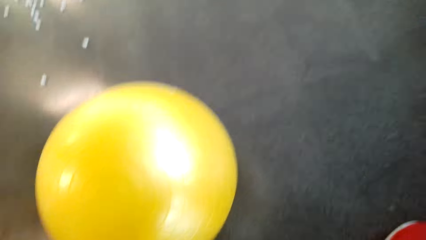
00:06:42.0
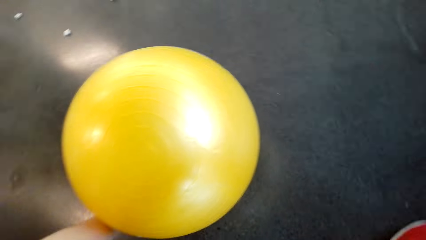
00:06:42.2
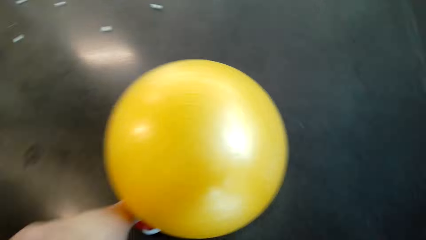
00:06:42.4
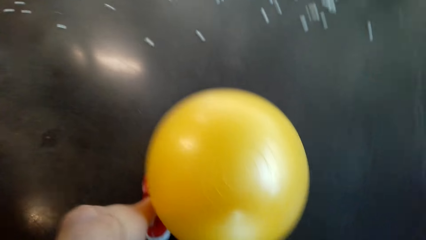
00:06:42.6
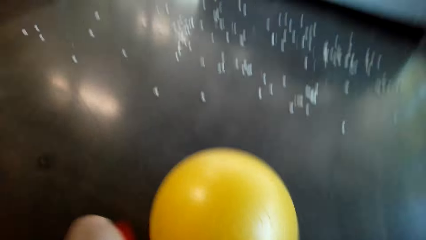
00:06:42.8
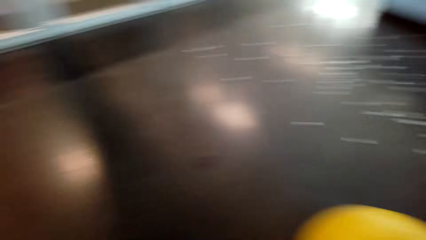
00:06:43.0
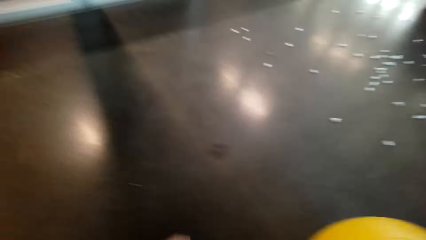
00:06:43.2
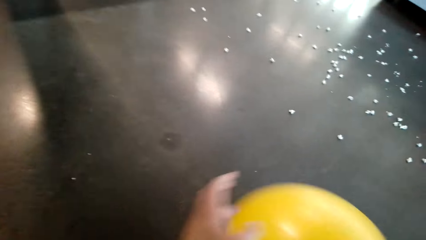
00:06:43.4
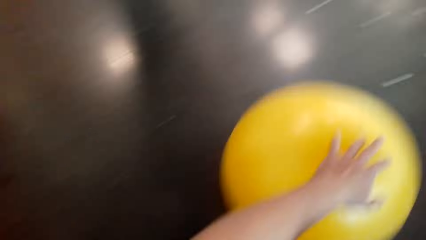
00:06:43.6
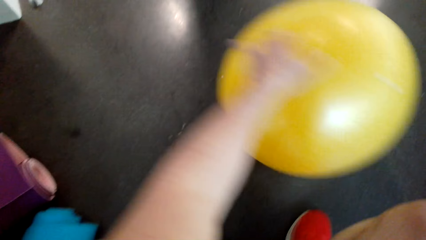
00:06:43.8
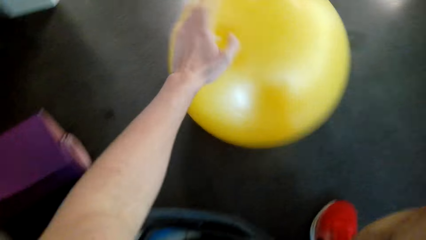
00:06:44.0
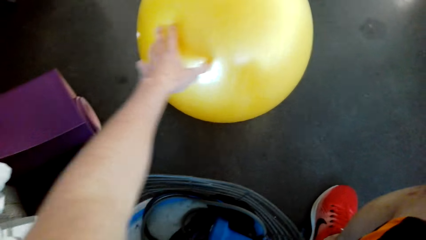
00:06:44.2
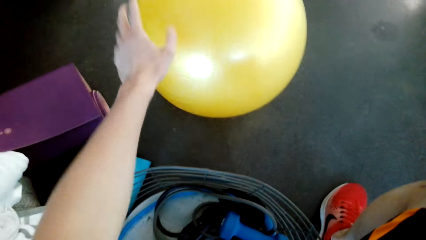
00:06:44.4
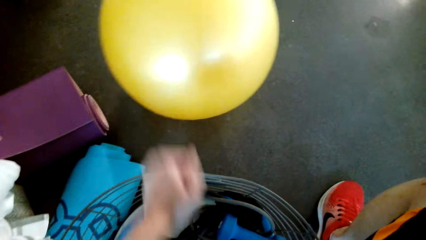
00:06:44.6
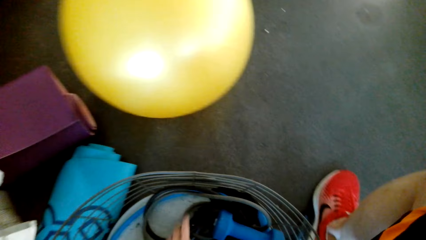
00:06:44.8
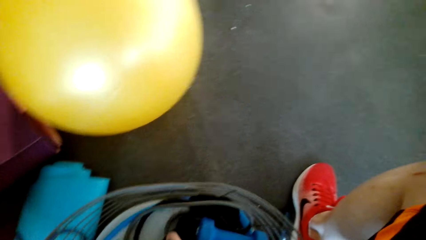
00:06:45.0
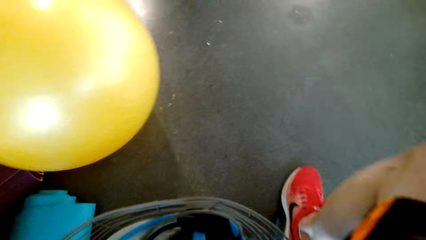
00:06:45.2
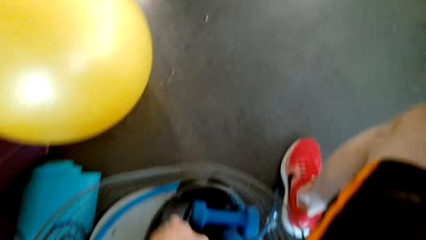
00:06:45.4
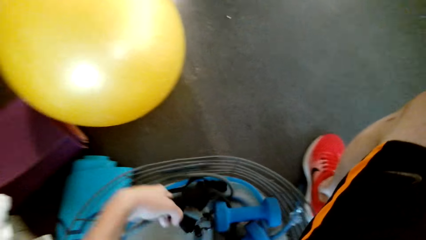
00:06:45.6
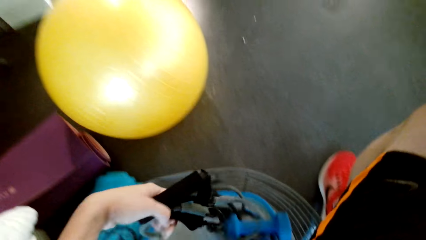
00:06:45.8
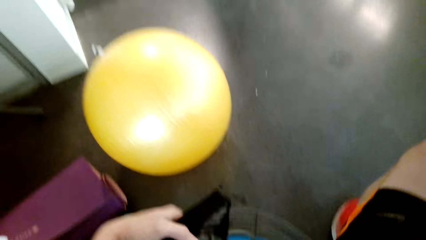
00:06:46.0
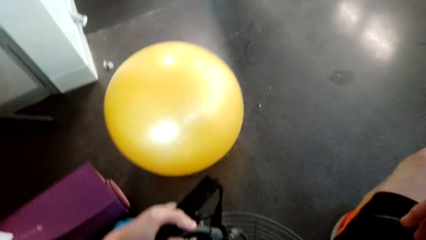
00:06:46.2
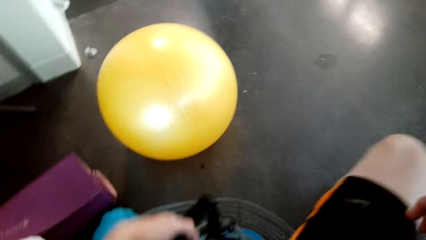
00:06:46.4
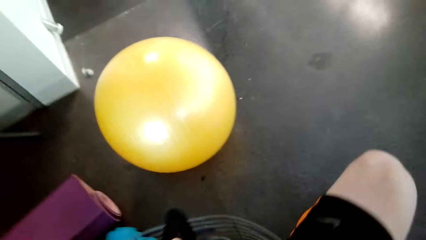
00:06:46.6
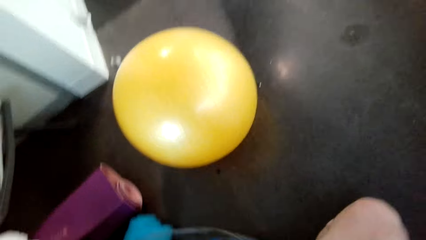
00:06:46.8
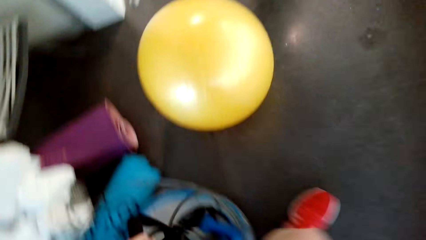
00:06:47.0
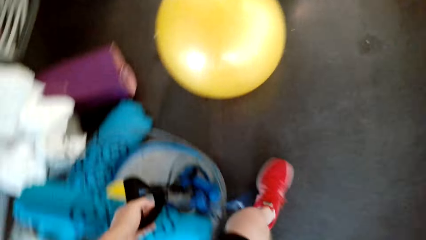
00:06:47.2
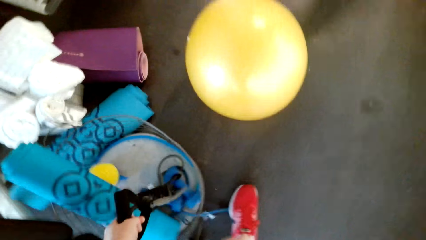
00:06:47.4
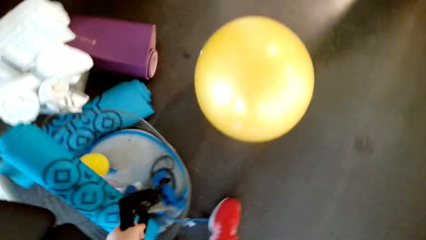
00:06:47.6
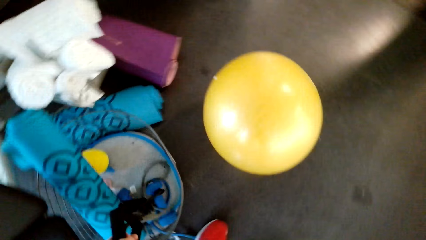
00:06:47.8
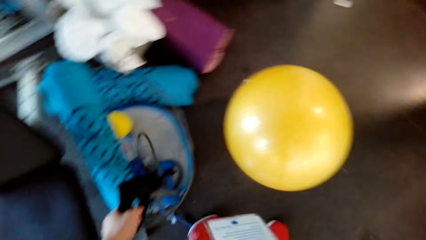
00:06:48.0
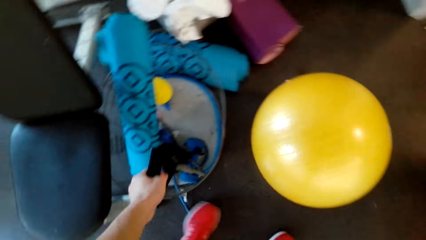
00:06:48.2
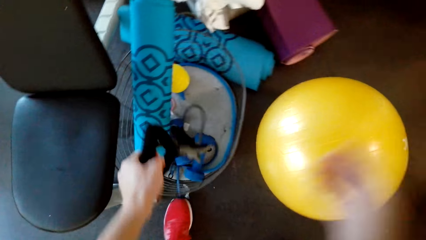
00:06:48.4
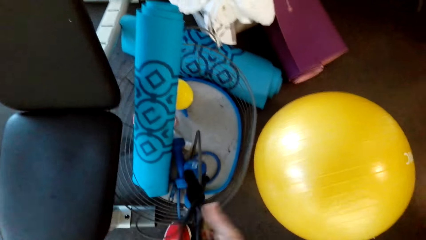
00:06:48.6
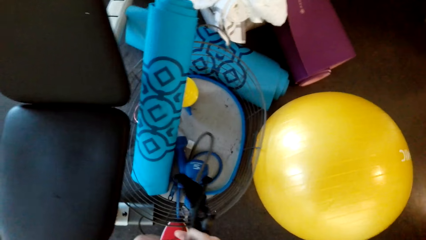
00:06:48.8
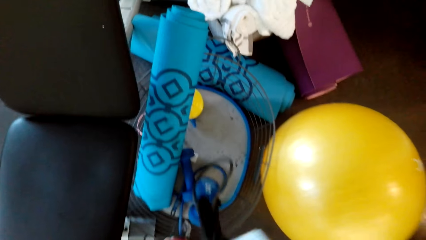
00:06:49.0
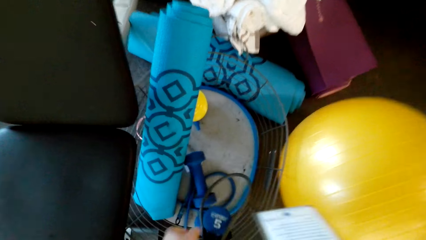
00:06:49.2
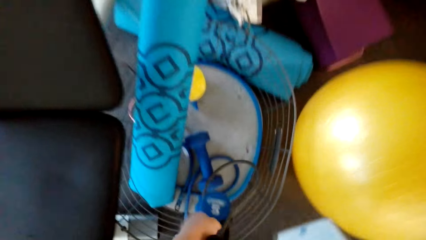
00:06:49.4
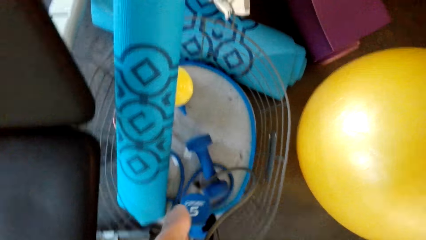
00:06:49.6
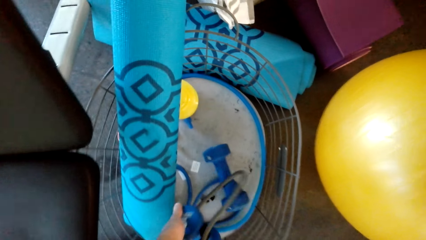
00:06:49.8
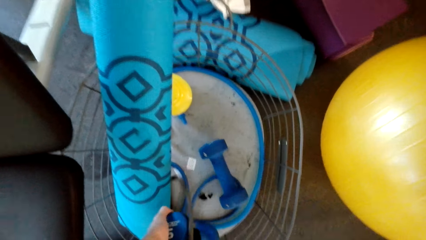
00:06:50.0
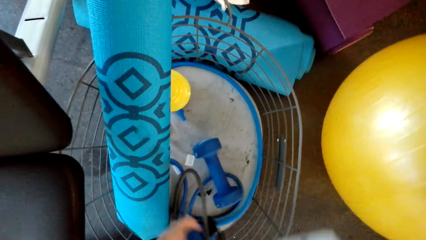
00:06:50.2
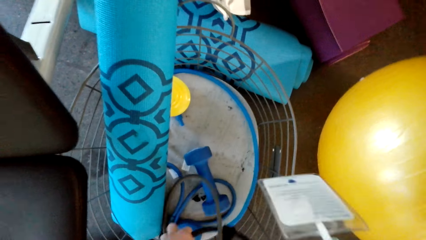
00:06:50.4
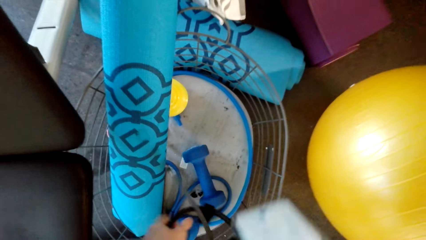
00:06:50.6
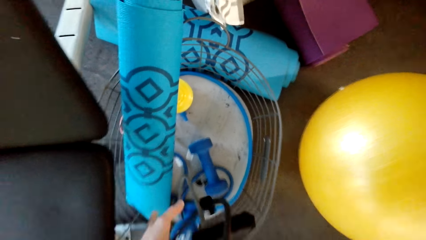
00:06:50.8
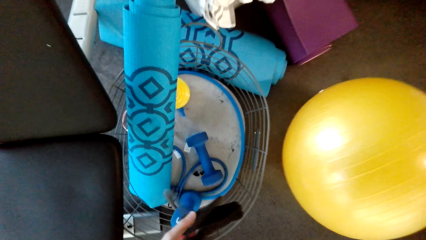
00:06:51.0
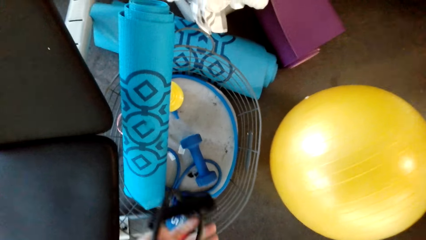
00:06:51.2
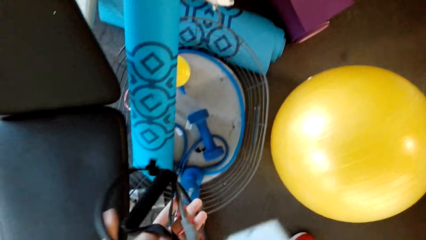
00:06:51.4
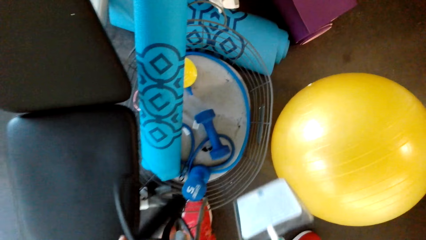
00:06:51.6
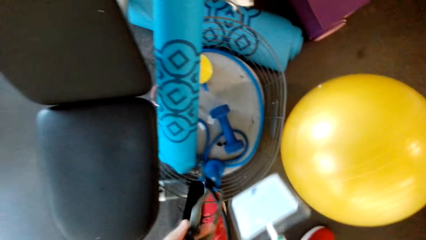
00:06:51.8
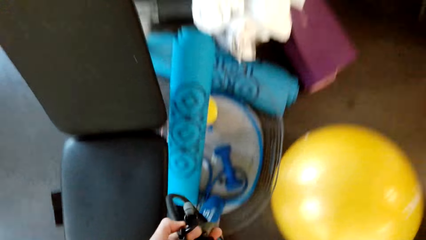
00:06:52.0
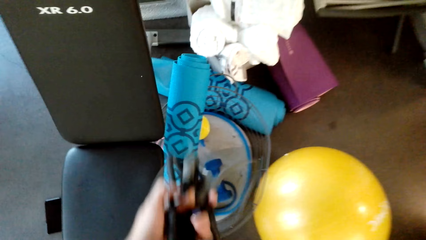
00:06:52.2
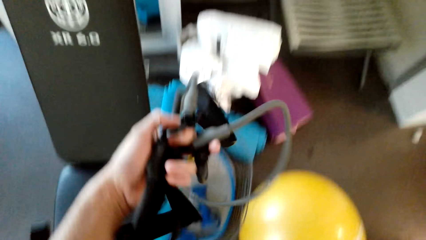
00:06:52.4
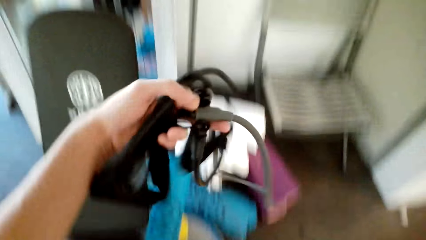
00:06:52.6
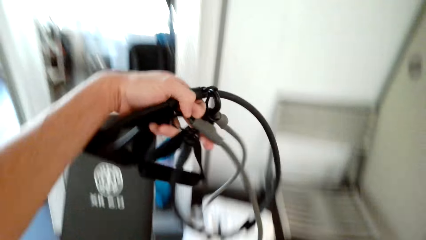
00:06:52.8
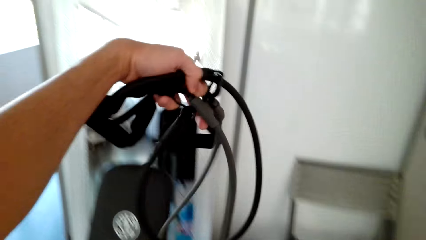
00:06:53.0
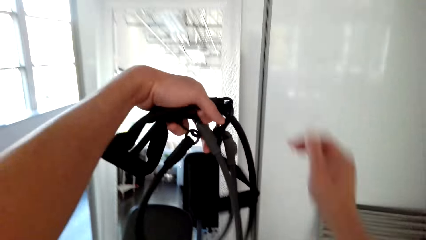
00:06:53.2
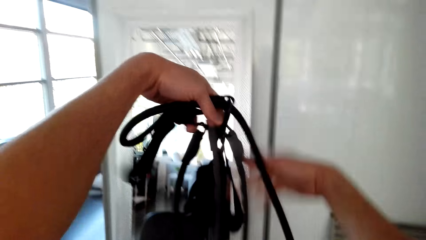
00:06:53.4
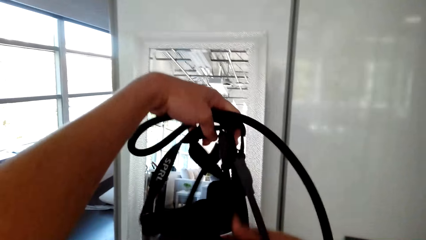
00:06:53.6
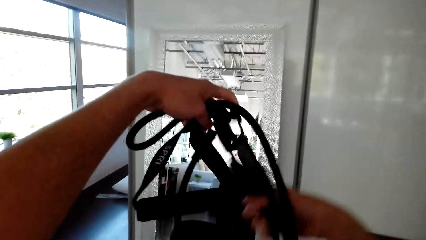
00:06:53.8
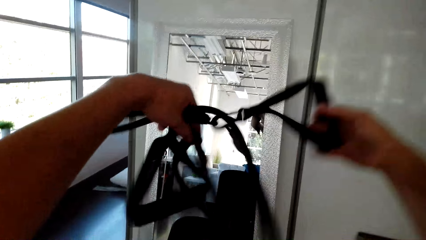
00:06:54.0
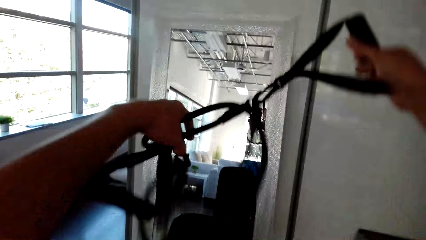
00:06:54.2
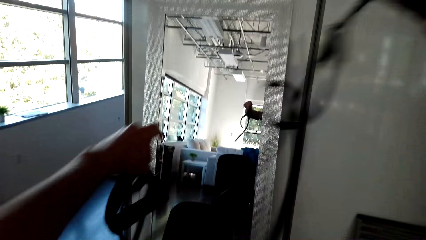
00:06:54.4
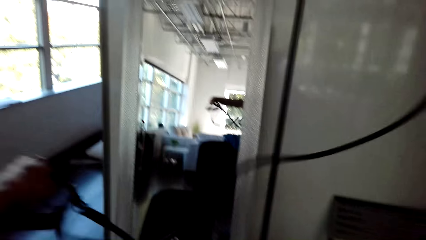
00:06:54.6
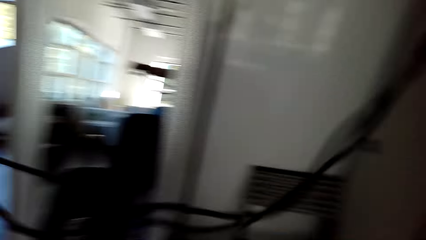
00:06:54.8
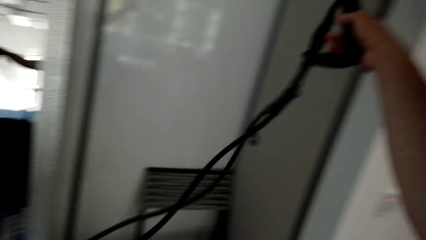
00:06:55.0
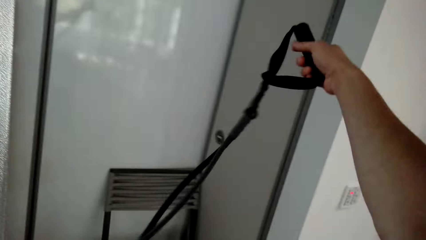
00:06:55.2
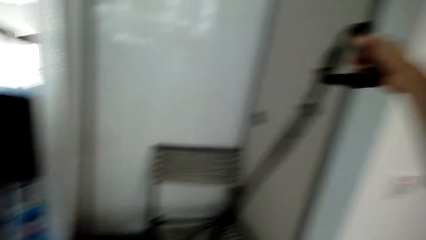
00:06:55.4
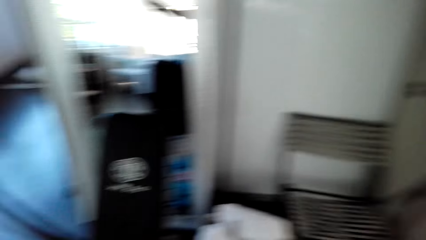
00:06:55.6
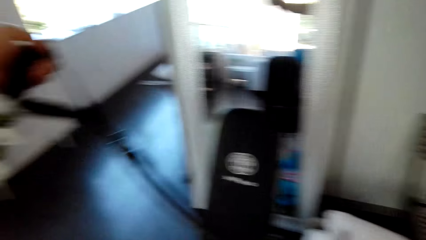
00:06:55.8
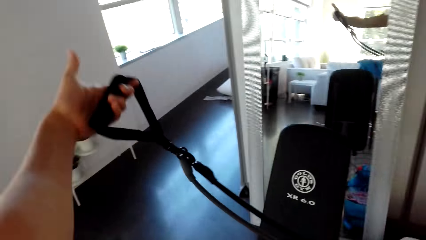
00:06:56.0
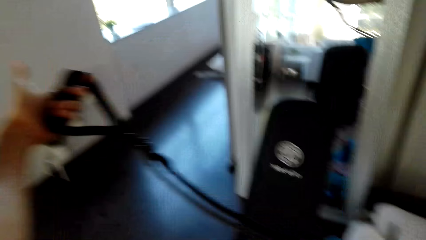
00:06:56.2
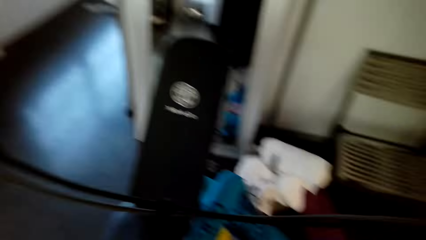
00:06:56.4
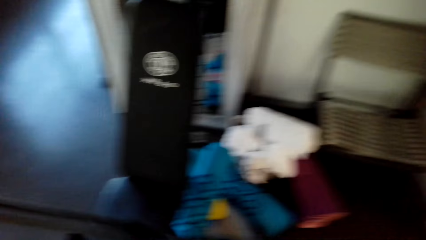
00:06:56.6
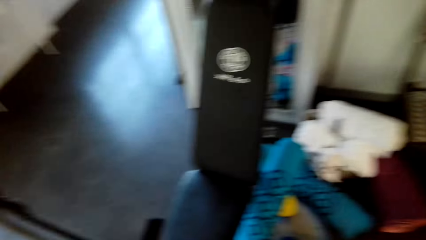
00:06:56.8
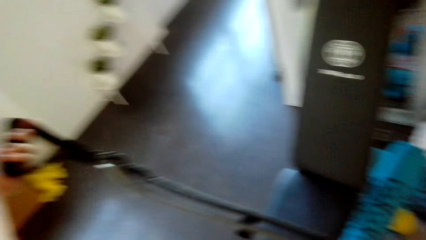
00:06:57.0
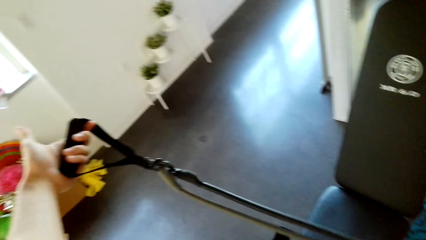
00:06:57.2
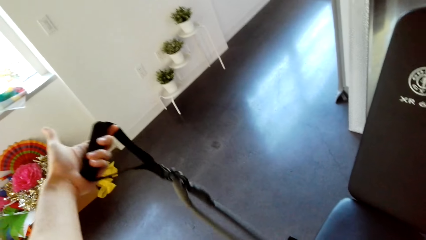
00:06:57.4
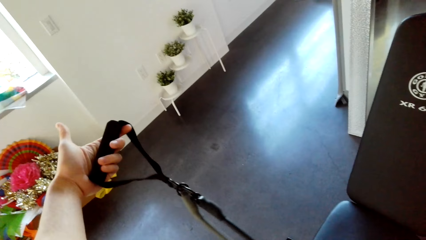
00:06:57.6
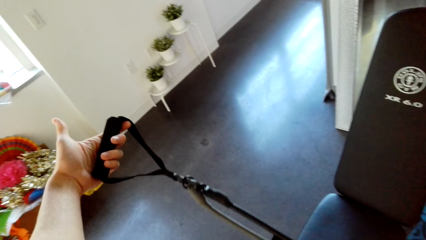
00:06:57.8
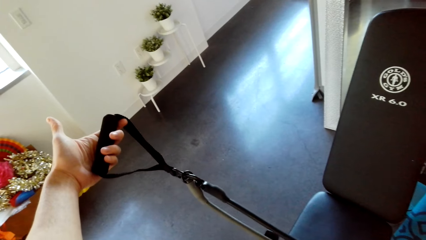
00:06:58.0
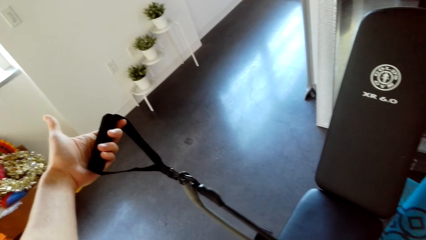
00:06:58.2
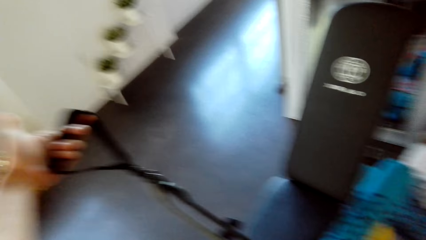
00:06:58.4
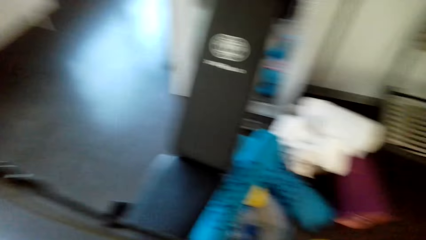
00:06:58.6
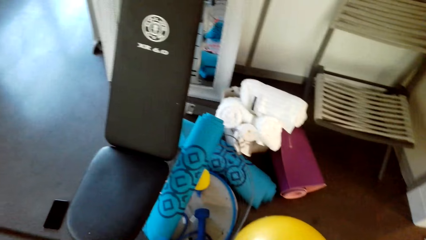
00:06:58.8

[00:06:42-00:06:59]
The camera wearer puts down the phone. They roll the gym ball. They pick up a jump rope. They lift the rope.
